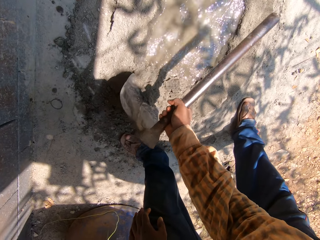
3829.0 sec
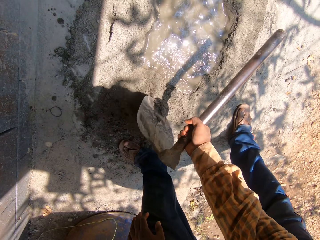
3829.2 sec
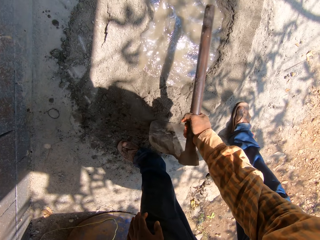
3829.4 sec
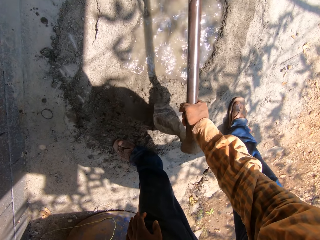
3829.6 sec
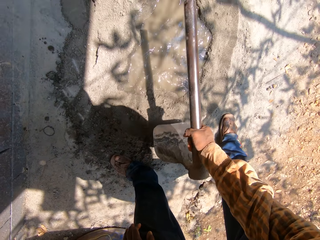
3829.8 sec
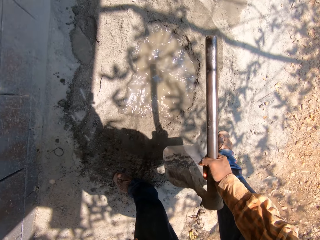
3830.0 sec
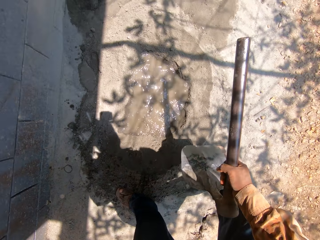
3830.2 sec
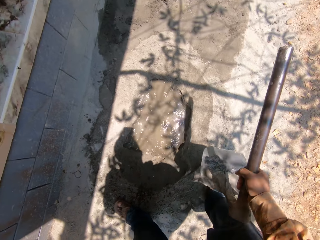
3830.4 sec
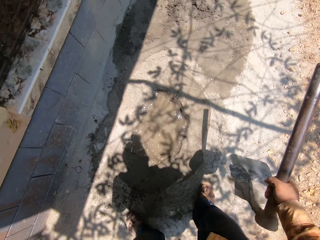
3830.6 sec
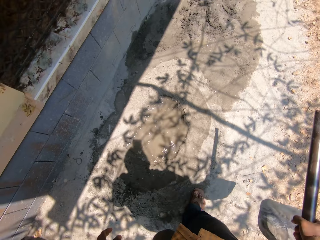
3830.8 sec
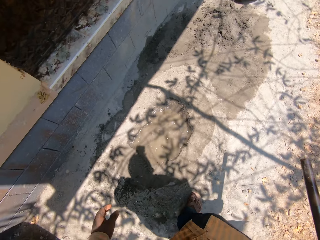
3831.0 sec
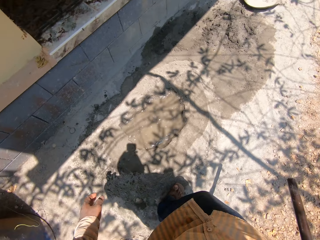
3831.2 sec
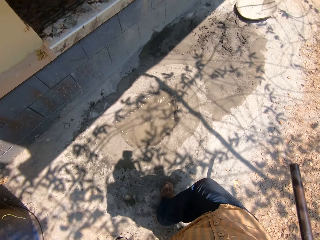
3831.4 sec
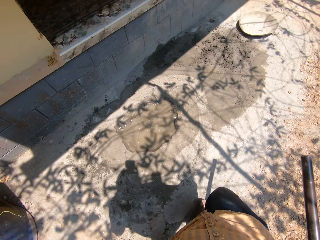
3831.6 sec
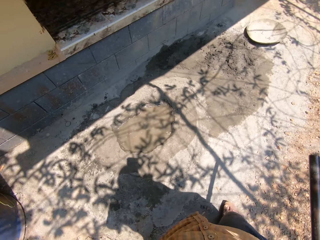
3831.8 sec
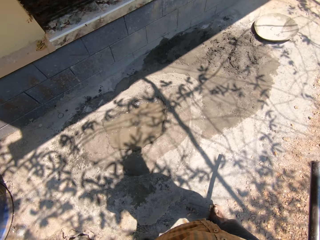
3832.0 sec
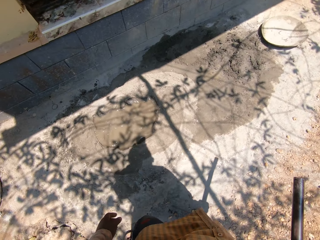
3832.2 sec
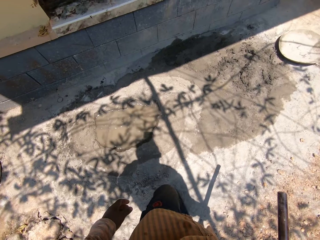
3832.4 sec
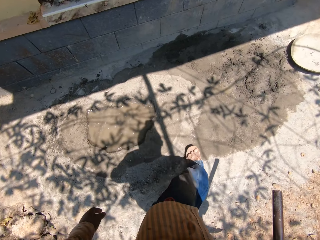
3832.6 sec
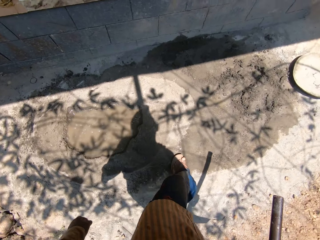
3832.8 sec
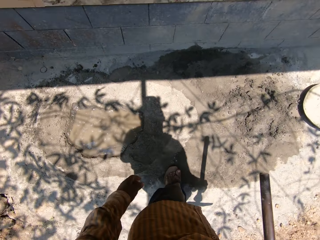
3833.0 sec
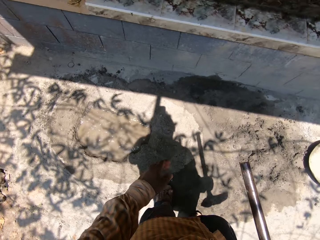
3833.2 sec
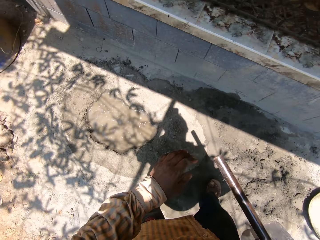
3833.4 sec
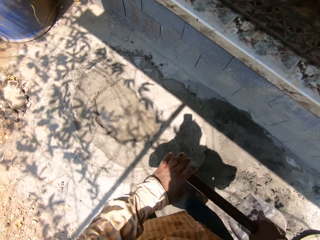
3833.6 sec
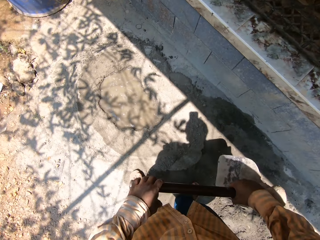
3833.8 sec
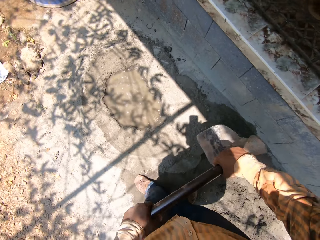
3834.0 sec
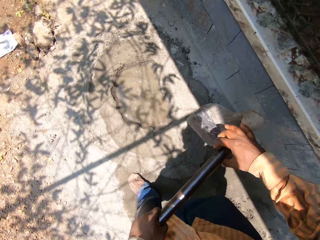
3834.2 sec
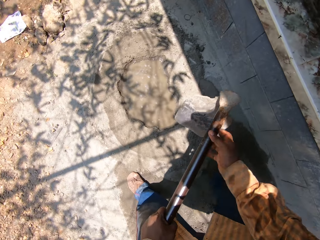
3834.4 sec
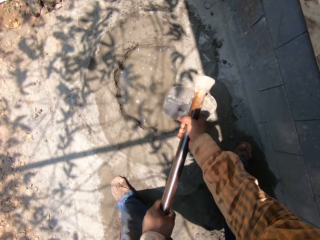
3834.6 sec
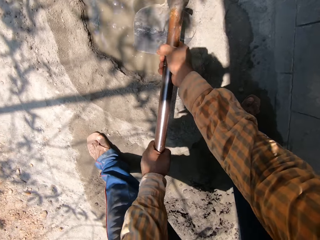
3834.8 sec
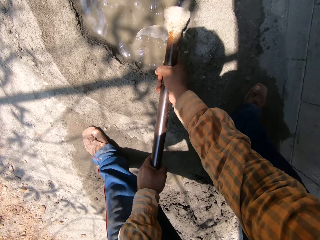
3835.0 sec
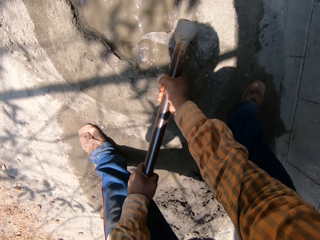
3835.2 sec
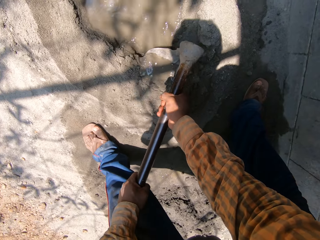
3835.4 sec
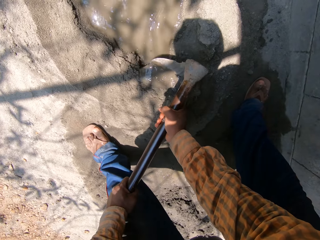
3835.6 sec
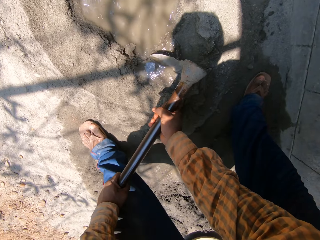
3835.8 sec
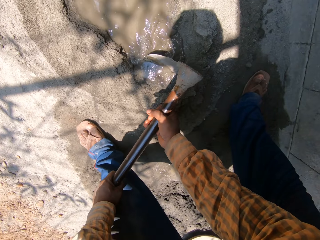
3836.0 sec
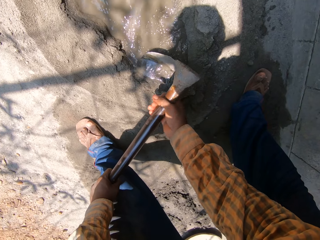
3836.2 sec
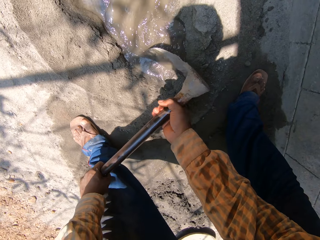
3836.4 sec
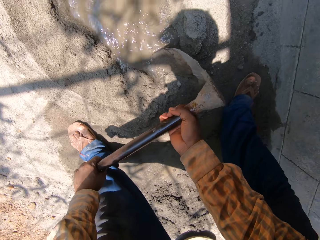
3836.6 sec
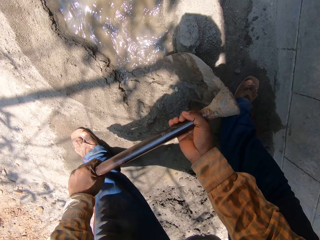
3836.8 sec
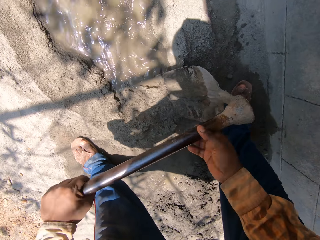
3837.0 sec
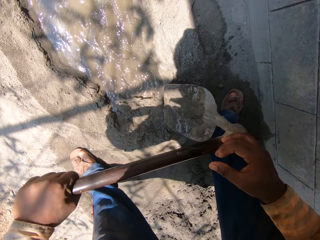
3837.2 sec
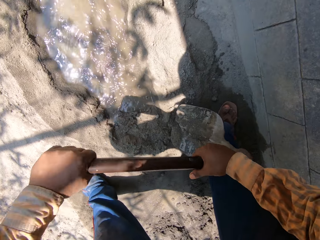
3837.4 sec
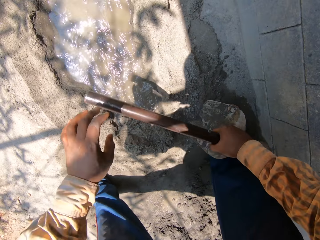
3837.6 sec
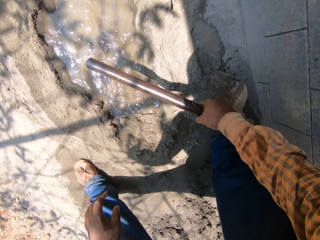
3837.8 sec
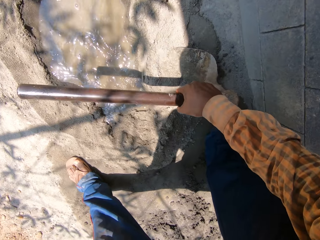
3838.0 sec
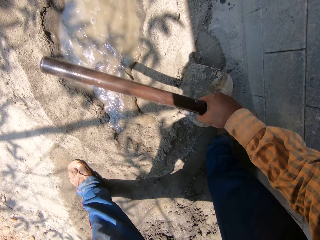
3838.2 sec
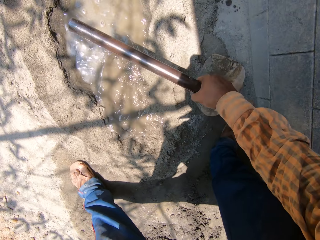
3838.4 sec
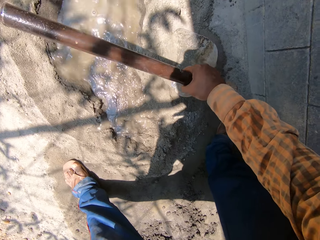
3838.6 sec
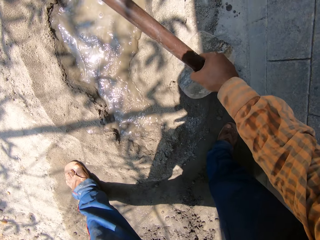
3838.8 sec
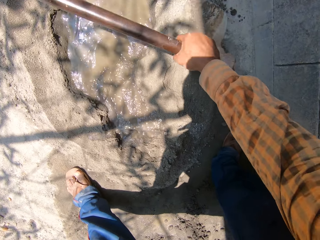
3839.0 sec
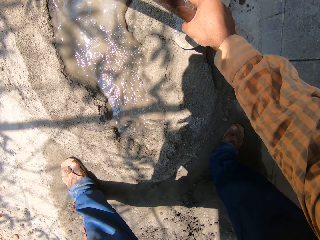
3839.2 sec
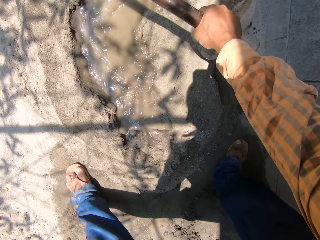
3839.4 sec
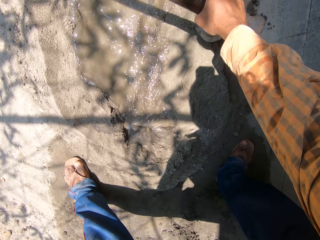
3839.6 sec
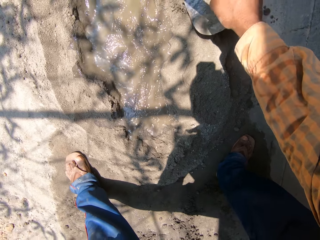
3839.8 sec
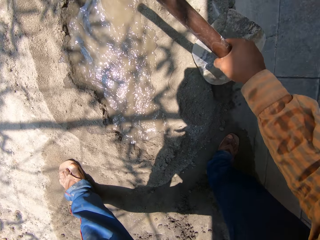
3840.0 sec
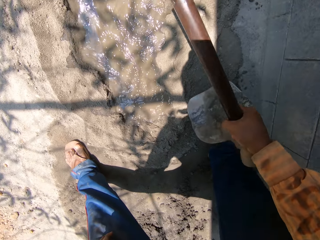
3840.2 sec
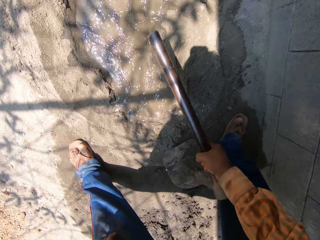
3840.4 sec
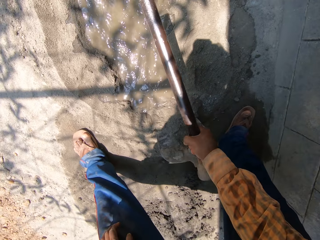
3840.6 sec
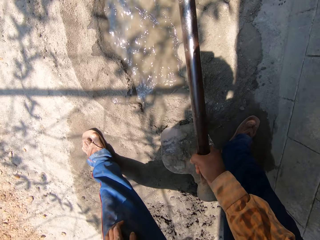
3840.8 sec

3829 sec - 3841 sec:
The camera wearer moves around. He passes the hoe from his right hand to his left hand. He holds the hoe with his hands. He moves sand on the ground with the hoe in his hands. He mixes mortar using the hoe. He holds the hoe with his right hand. He pushes the sand into the water on the ground with the hoe in his right hand.

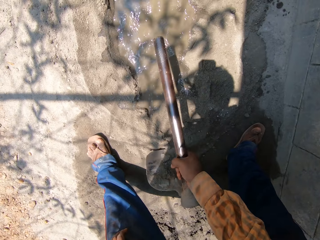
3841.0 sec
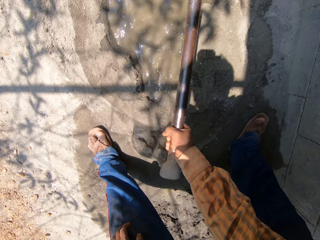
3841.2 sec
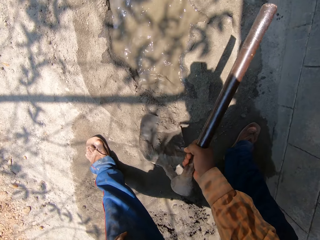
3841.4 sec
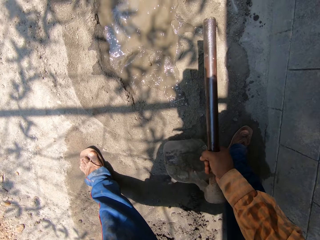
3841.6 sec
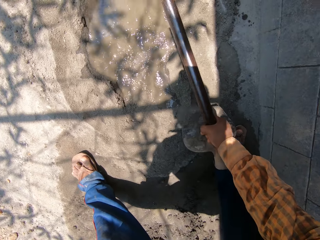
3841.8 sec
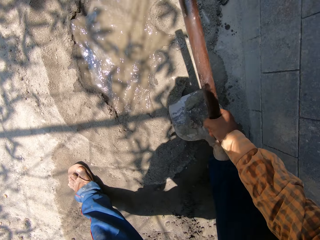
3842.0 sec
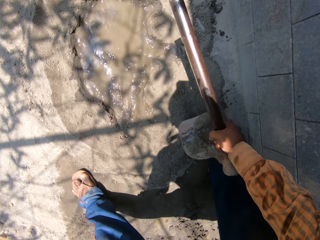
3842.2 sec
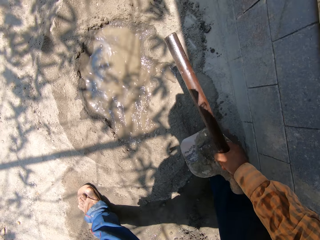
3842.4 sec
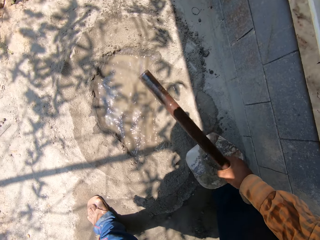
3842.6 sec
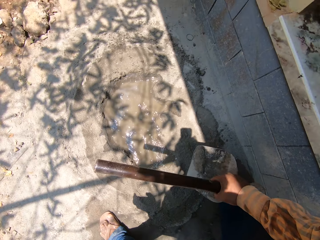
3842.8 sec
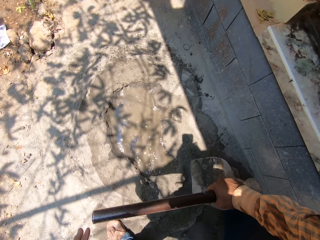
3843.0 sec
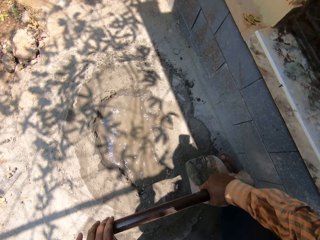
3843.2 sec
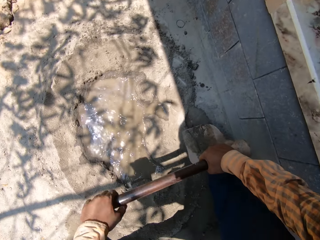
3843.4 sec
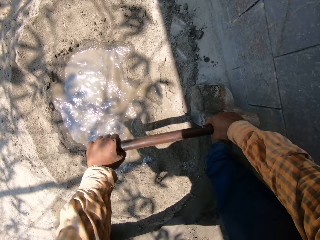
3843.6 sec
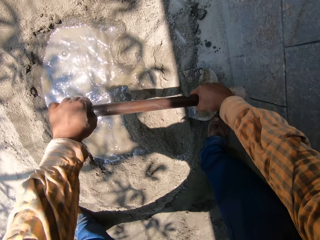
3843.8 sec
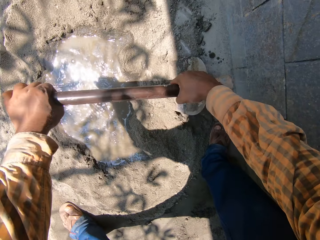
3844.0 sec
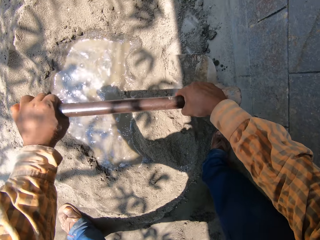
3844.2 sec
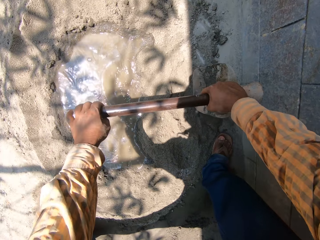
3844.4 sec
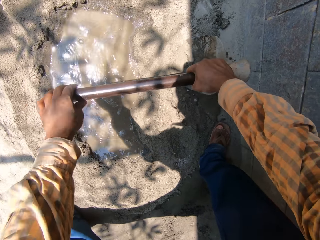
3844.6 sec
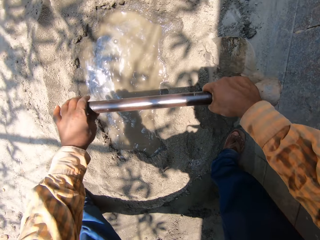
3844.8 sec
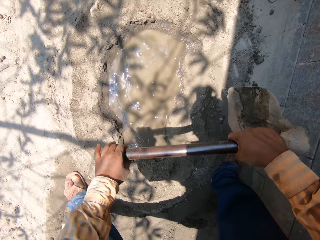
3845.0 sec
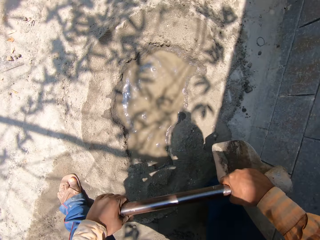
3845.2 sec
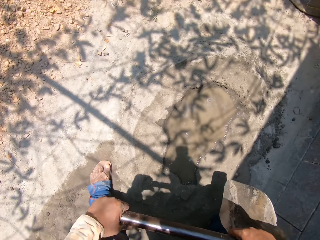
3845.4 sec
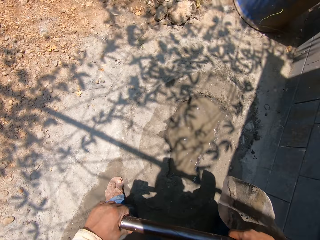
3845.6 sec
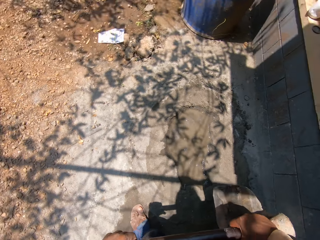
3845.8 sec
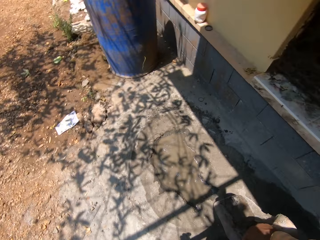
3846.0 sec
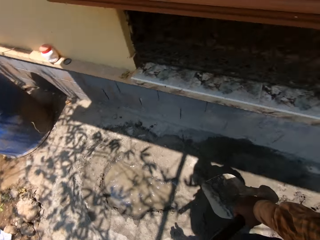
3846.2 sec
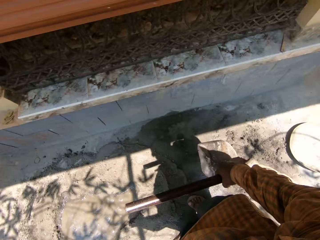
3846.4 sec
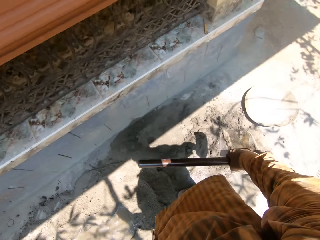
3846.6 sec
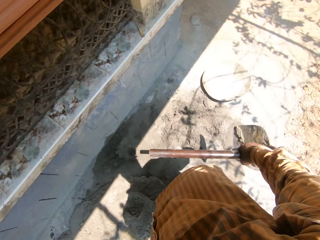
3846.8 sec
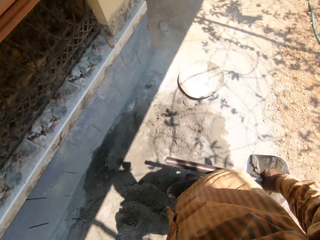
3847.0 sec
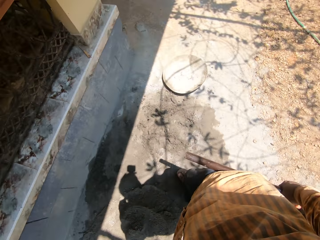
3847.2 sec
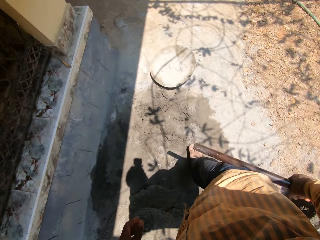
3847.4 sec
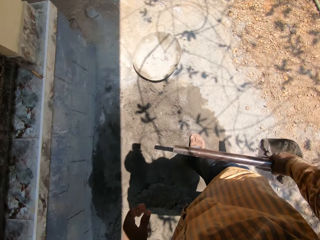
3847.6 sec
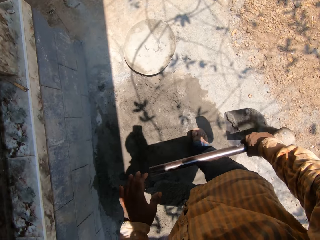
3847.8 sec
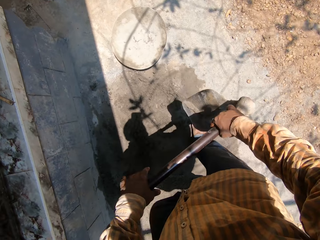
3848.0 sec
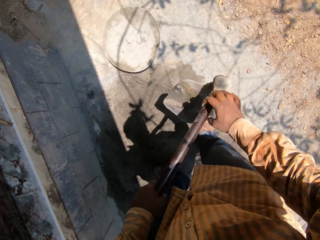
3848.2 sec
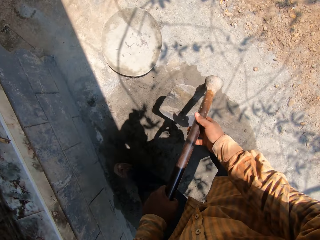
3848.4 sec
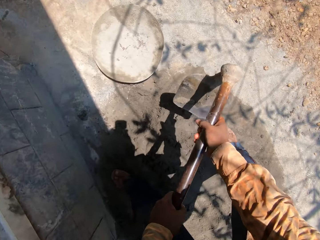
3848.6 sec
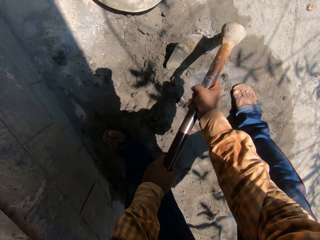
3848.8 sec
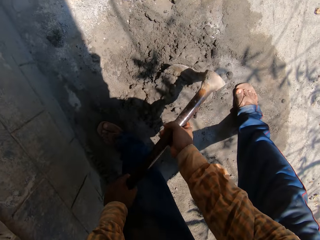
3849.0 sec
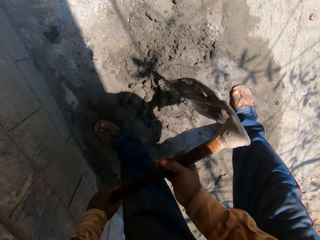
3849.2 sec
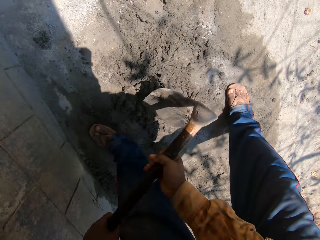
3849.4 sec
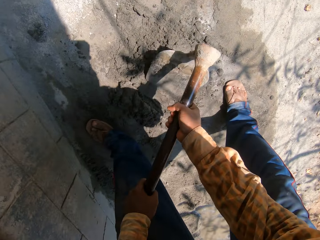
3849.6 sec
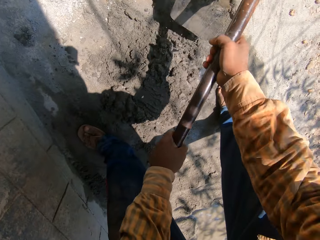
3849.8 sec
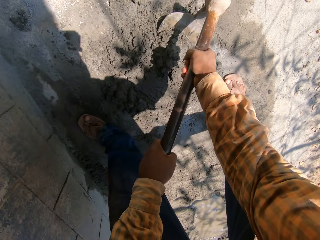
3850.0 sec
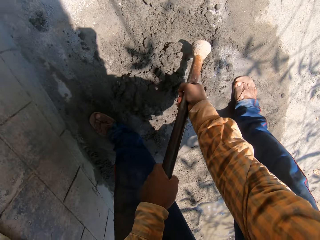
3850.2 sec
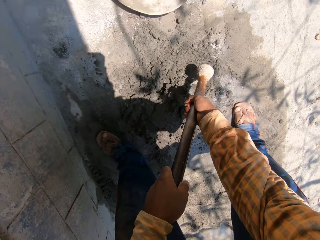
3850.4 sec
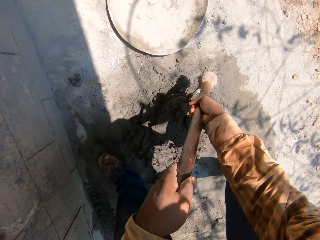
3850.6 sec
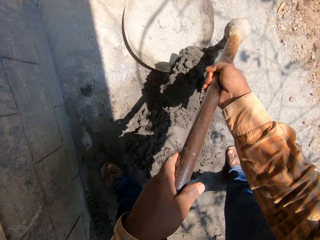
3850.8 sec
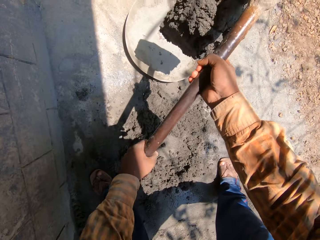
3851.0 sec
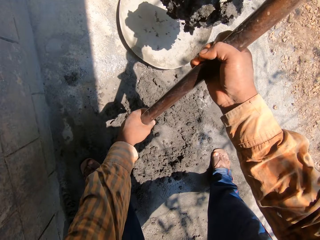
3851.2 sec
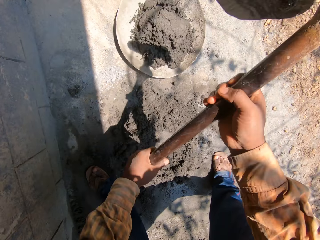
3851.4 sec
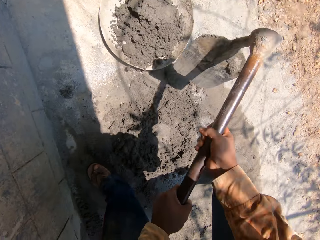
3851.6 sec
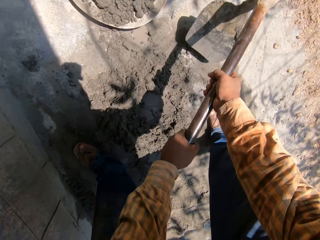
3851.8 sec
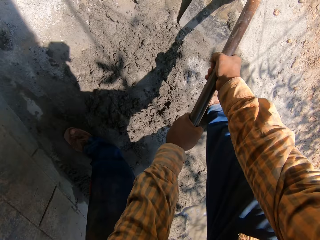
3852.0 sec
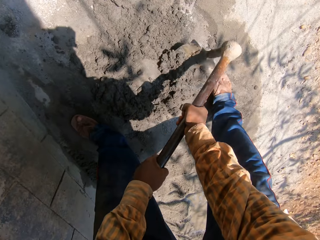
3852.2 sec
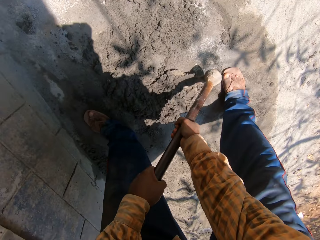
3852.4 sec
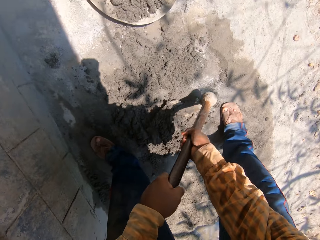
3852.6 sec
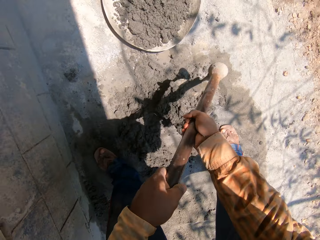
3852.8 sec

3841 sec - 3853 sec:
The camera wearer holds the hoe with his hands. He pushes sand into the water on the ground with the hoe in his hands. He holds the hoe with his right hand. He moves around. He passes the hoe from his right hand to his left hand. He holds the hoe with his hands. He mixes the heap of sand on the ground with the hoe in his hands. He scoops the sand from the ground with the hoe in his hands. He turns the sand into the head pan on the ground with the hoe in his hands. He scoops the sand from the ground with the hoe in his hands.
